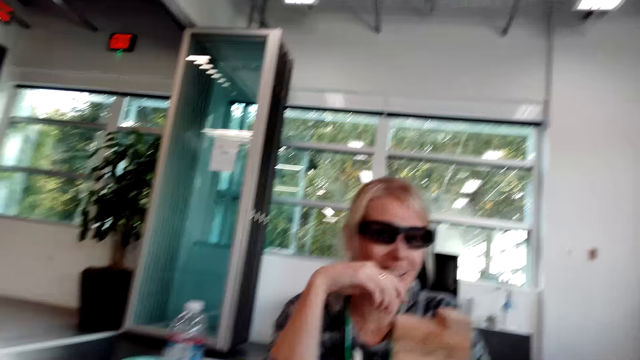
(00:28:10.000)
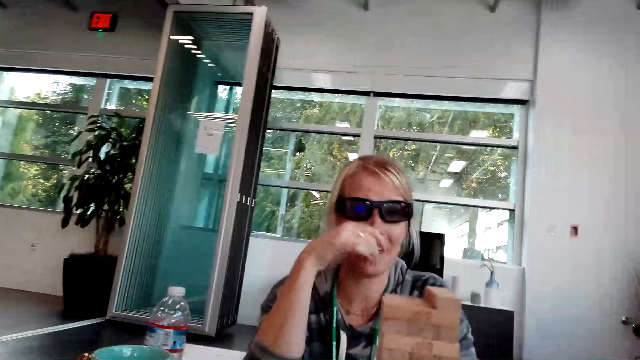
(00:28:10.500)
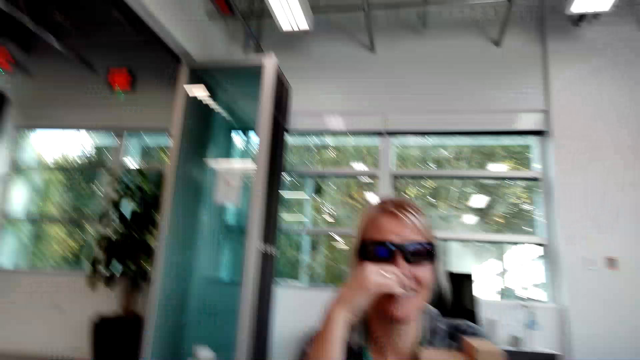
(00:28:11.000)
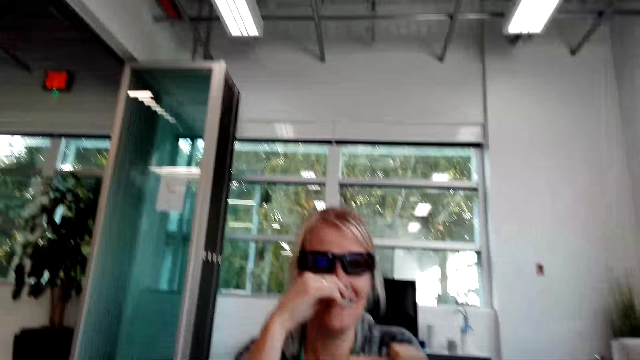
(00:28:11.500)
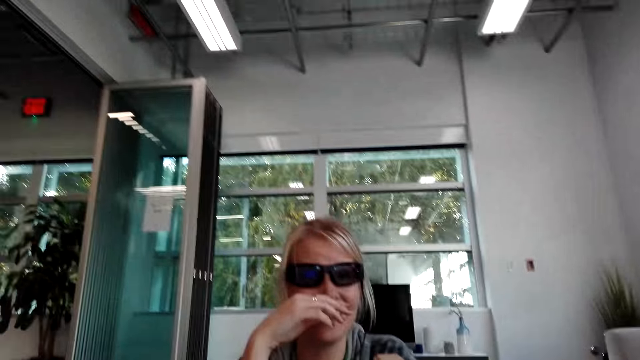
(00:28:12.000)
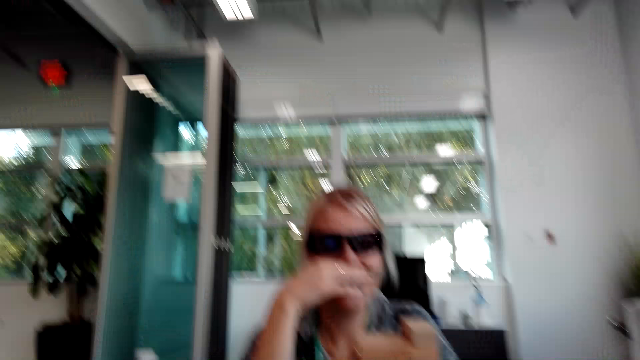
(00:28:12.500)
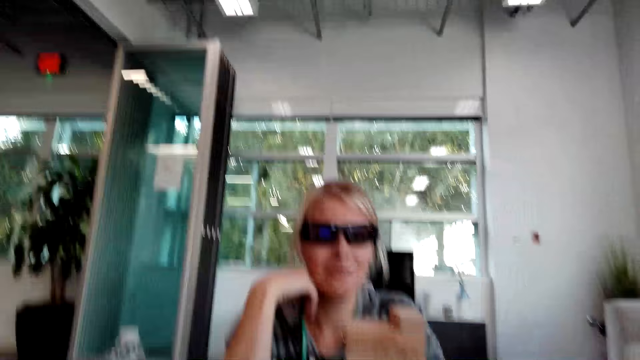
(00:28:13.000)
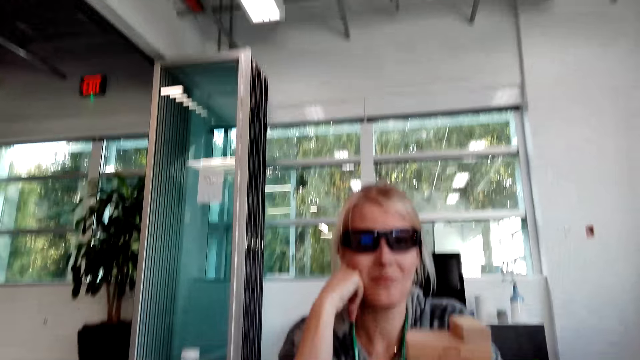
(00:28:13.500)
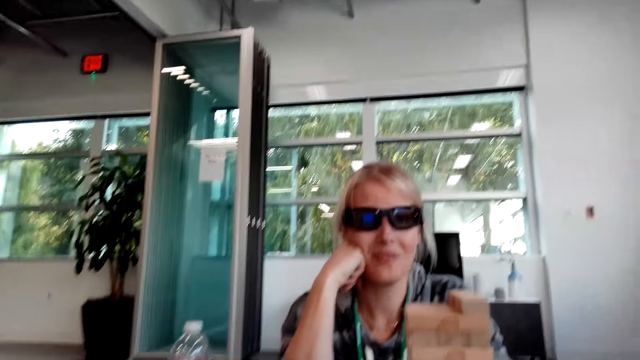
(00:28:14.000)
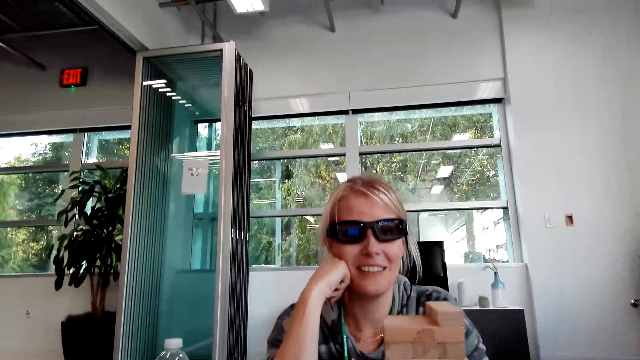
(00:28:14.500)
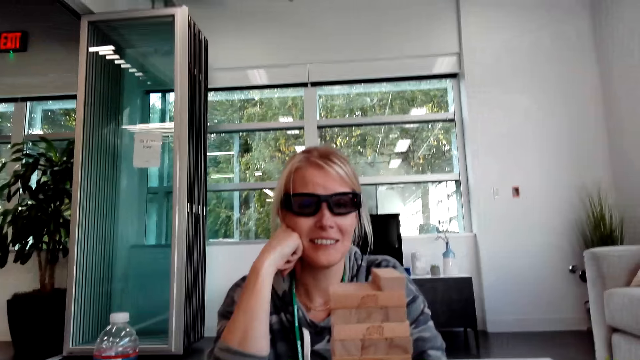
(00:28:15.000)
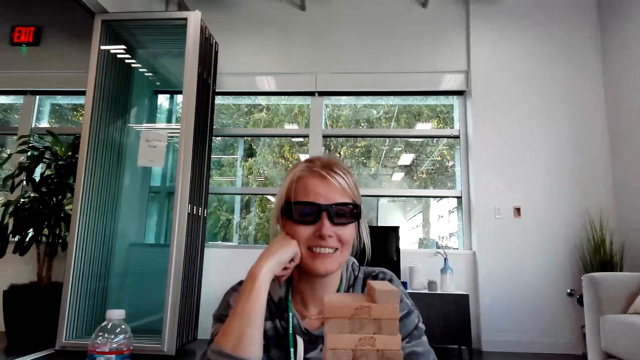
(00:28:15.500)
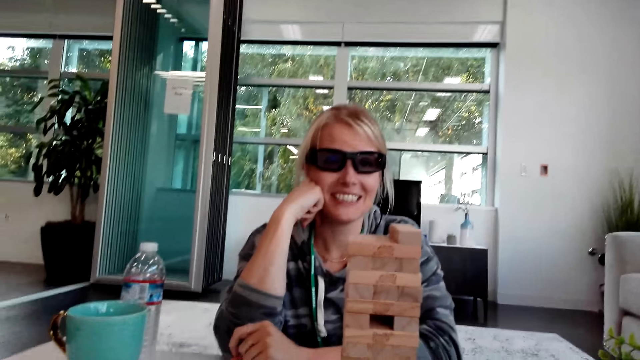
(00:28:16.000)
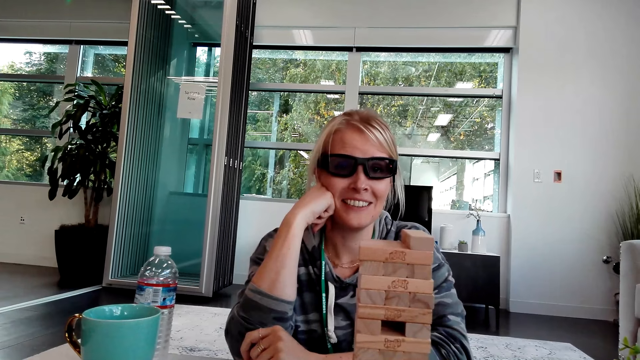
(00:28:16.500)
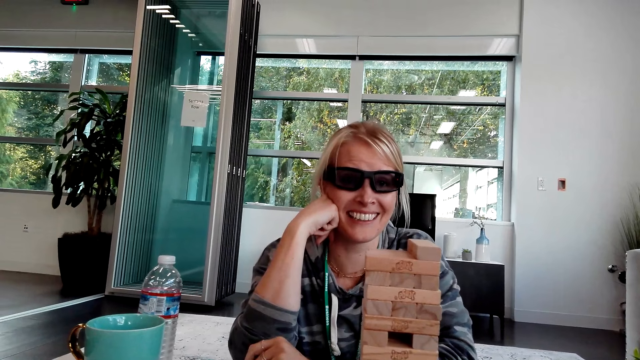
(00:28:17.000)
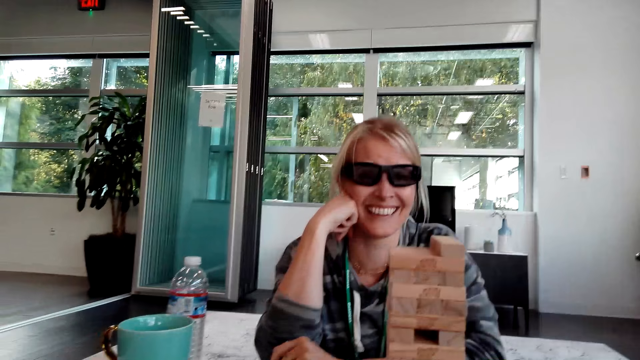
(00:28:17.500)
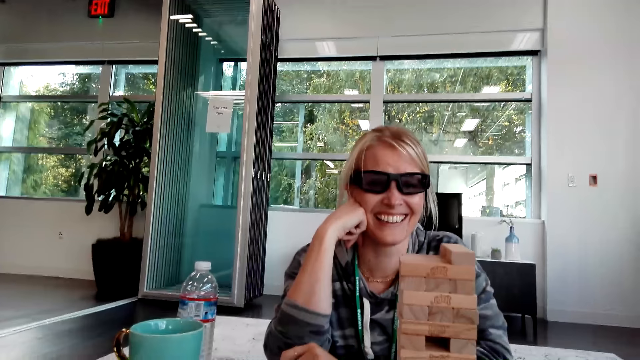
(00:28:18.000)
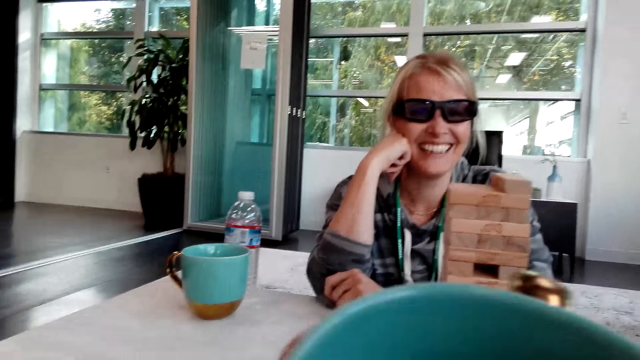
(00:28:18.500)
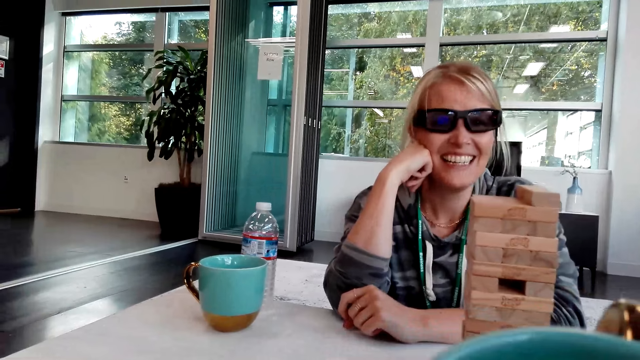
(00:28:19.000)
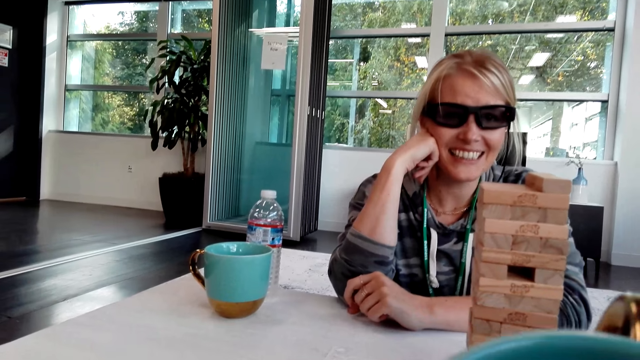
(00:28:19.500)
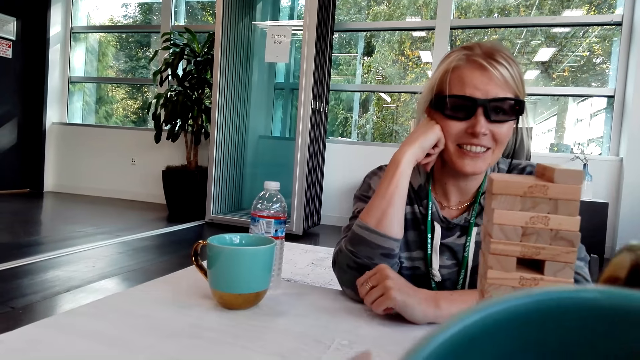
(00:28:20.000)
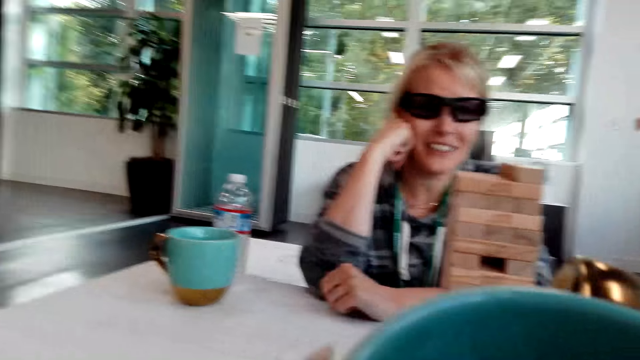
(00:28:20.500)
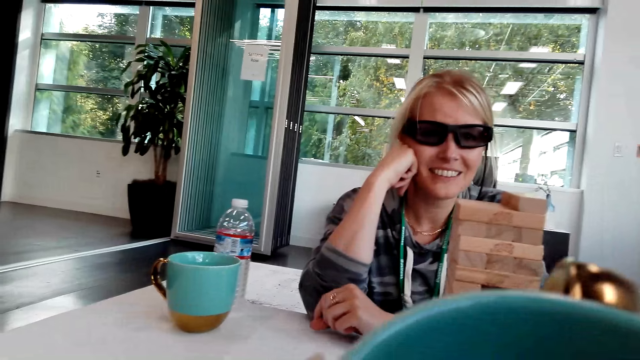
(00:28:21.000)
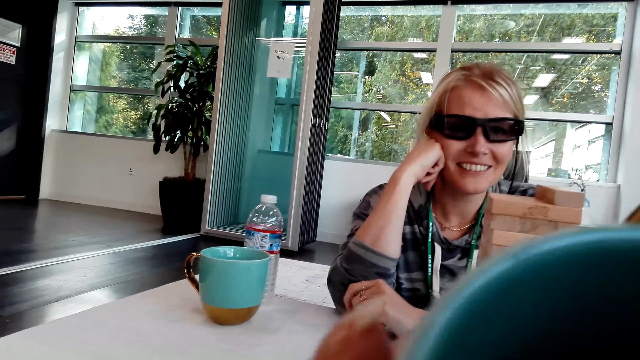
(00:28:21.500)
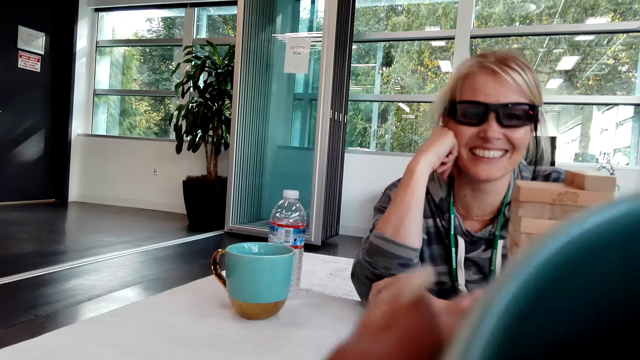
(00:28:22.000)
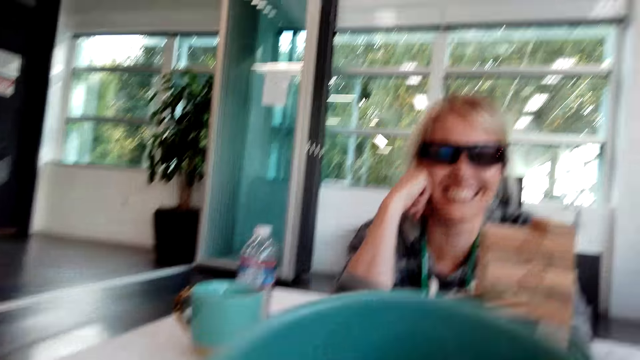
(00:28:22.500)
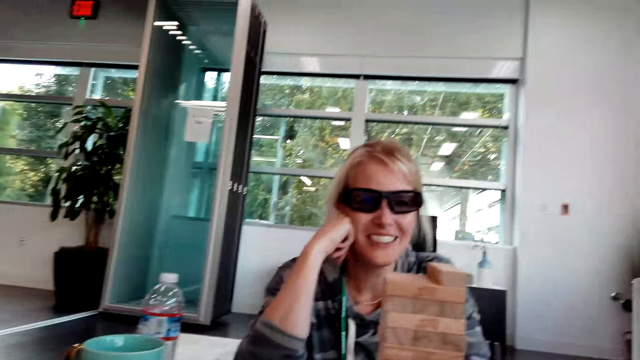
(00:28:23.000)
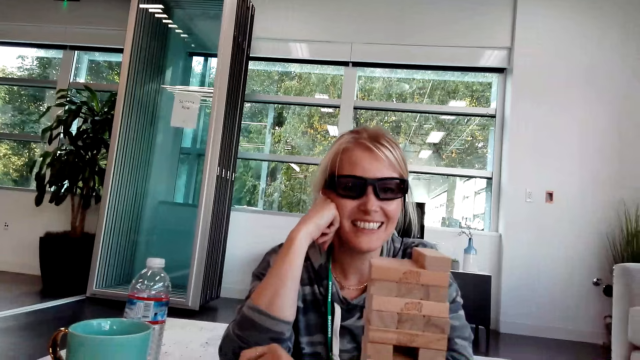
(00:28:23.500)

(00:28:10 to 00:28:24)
A person holds the cheeks. The camera wearer picks up a cup and drinks from the cup.

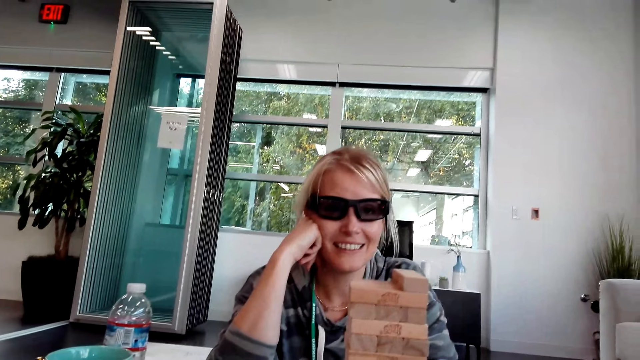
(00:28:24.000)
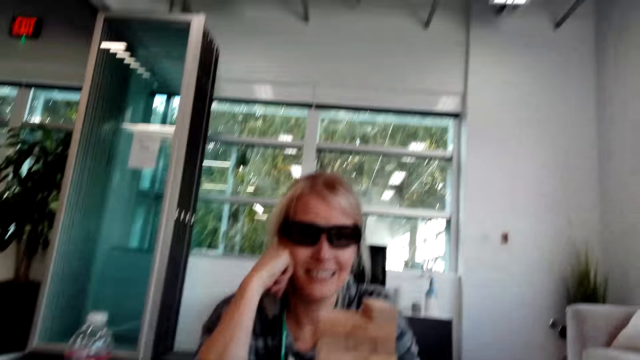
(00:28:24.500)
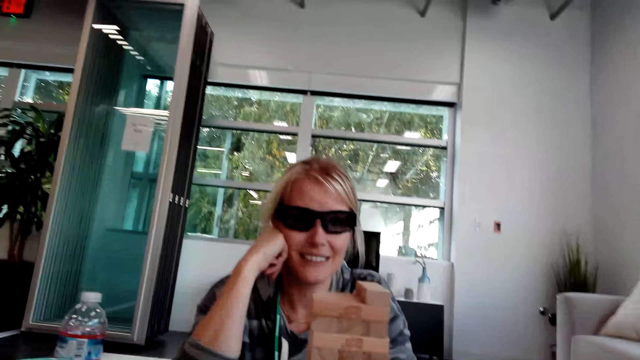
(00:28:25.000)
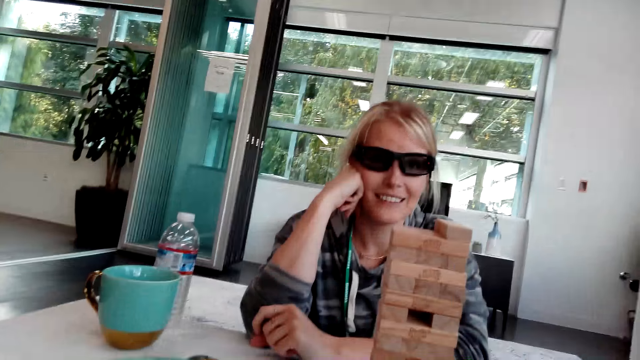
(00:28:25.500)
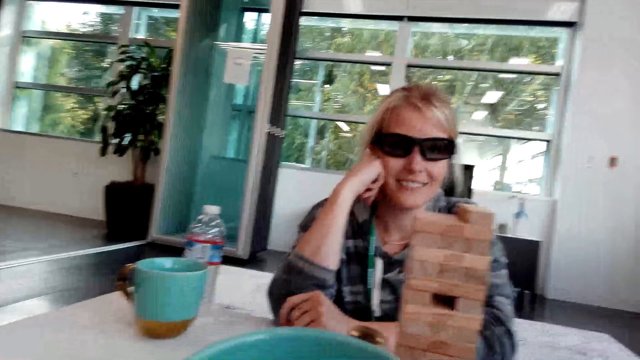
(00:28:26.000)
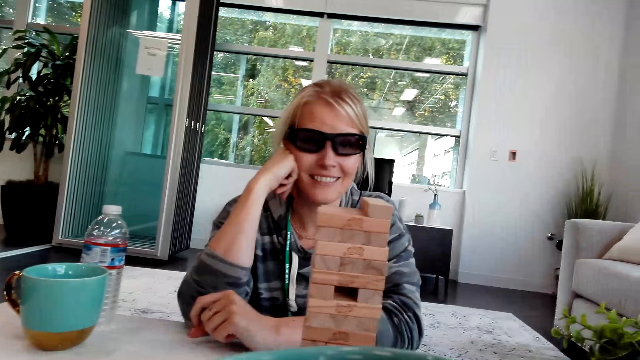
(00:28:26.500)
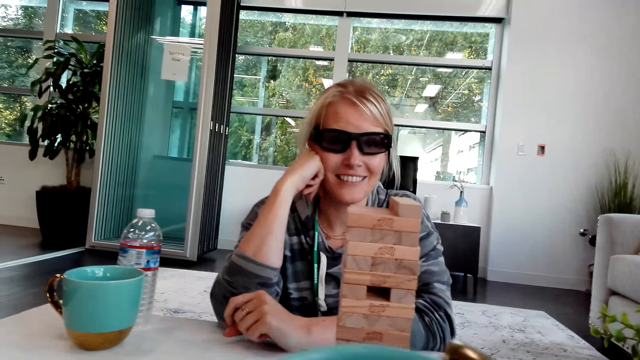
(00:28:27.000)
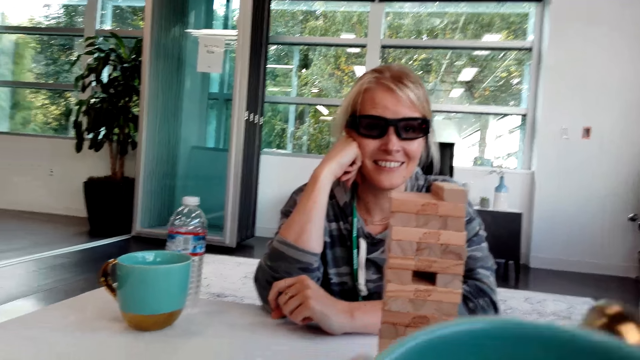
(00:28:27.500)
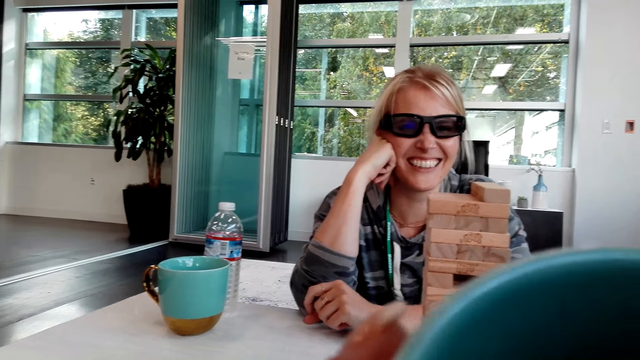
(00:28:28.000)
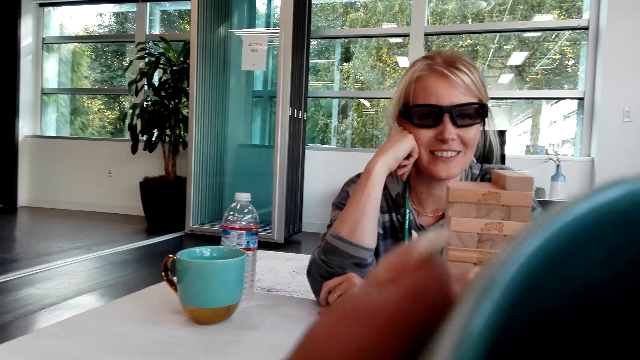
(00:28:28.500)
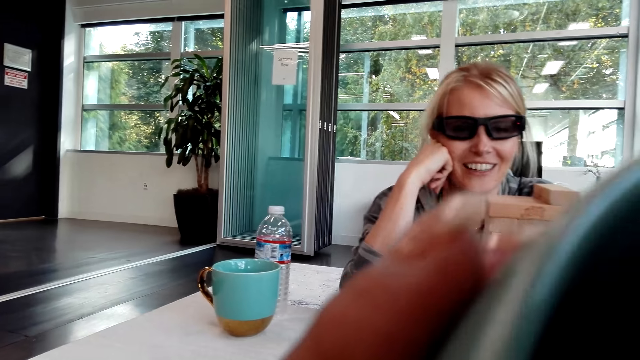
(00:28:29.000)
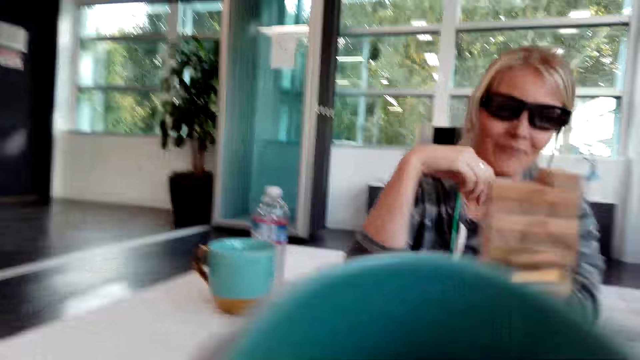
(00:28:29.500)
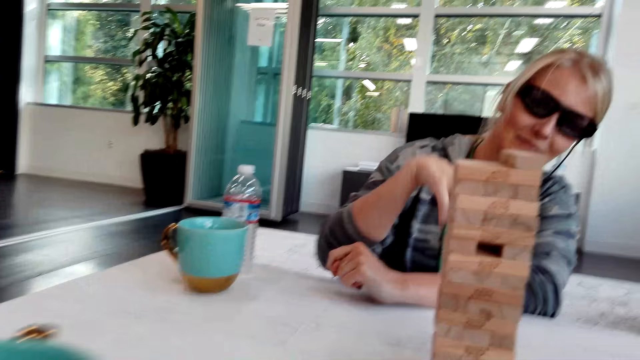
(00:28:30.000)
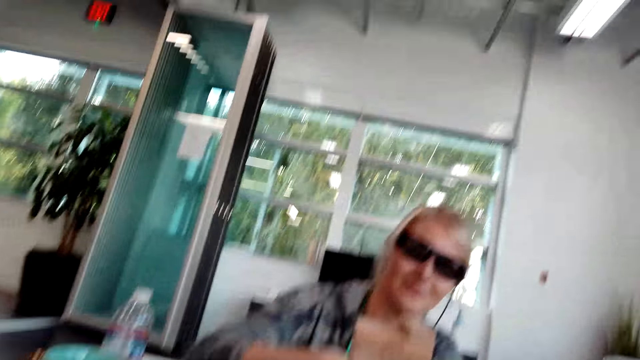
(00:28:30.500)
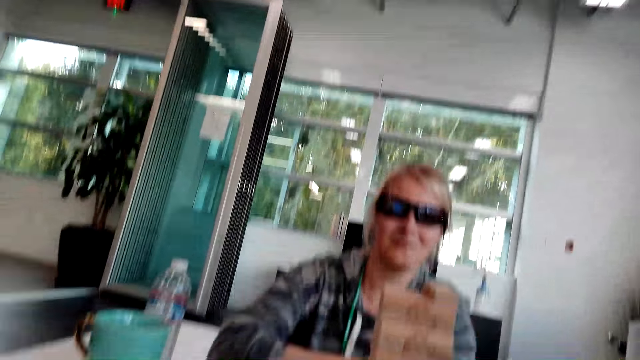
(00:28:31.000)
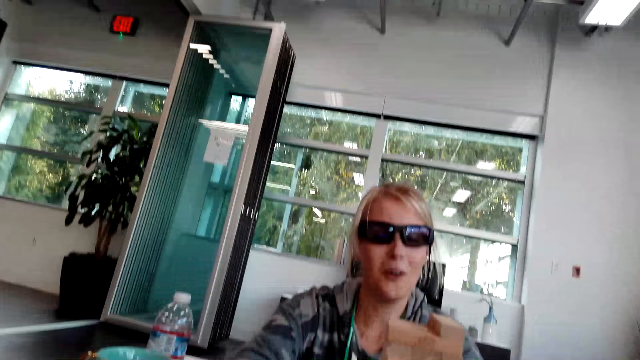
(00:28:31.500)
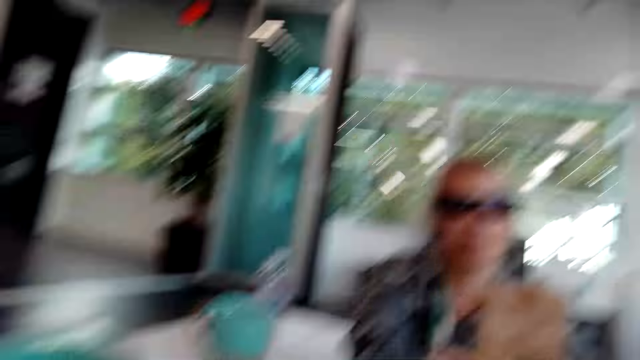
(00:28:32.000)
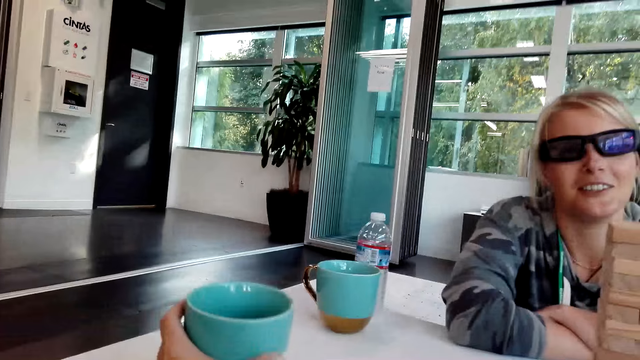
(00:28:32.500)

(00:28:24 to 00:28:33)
The camera wearer drinks from a cup.
